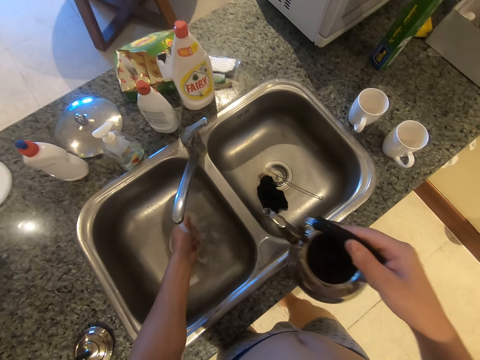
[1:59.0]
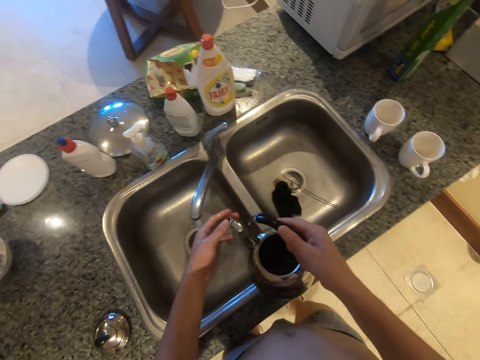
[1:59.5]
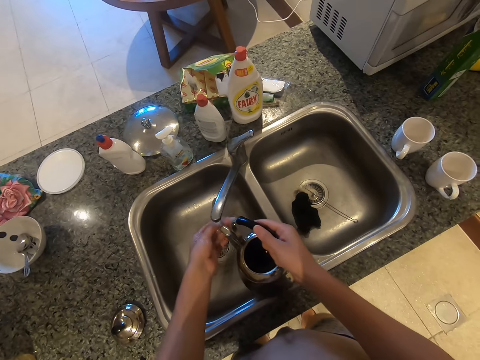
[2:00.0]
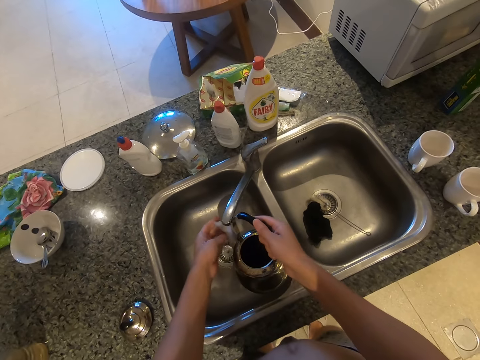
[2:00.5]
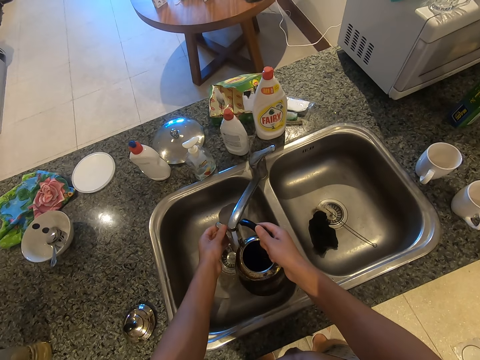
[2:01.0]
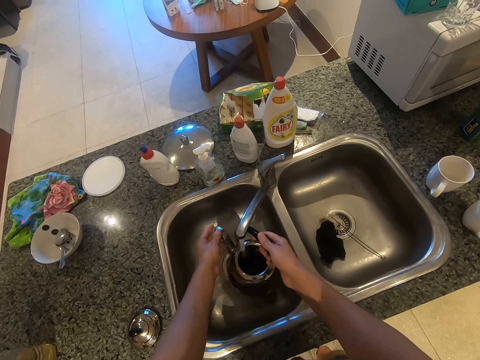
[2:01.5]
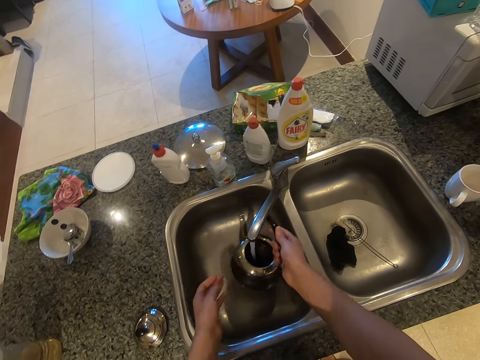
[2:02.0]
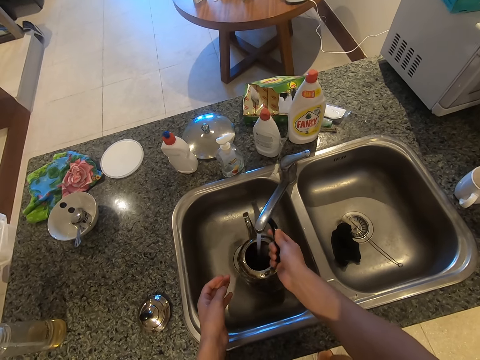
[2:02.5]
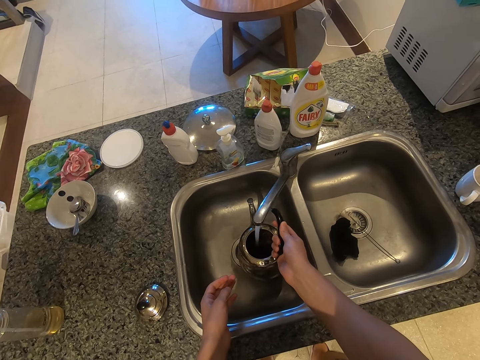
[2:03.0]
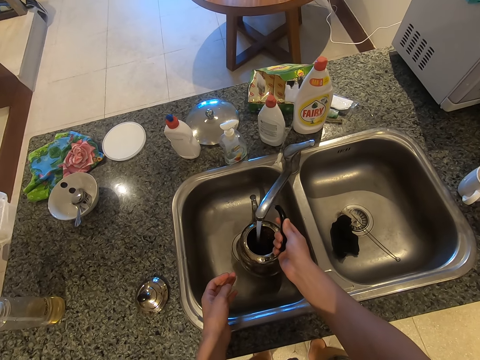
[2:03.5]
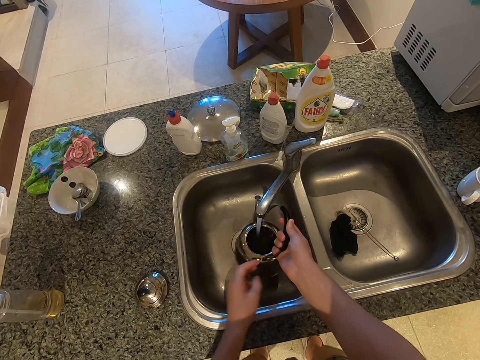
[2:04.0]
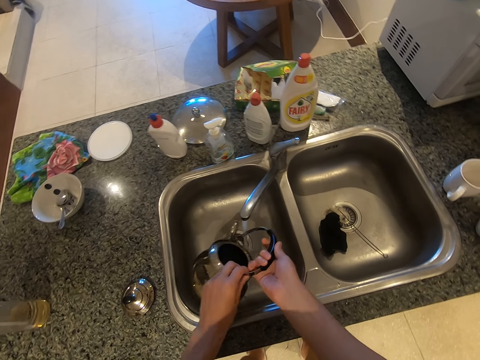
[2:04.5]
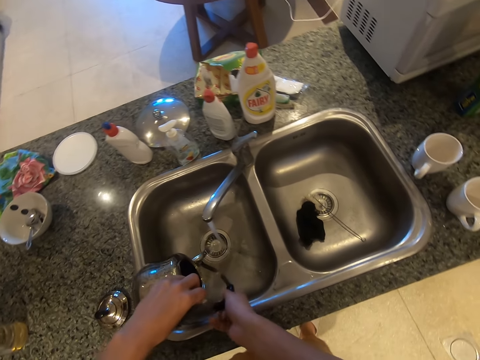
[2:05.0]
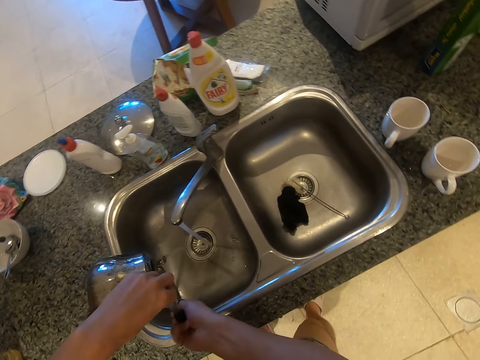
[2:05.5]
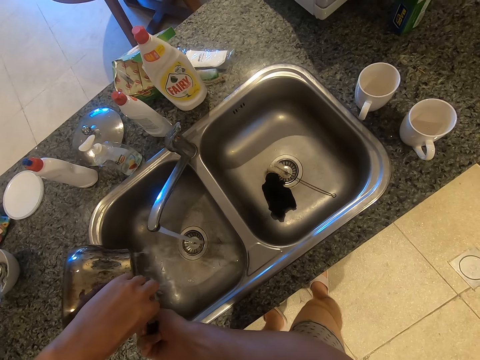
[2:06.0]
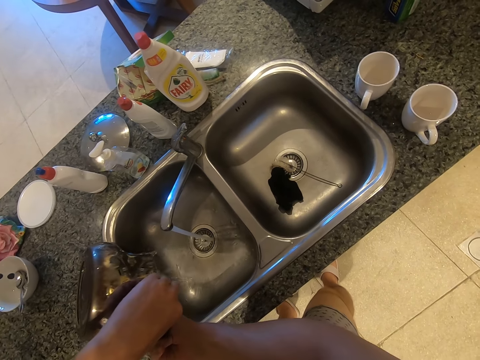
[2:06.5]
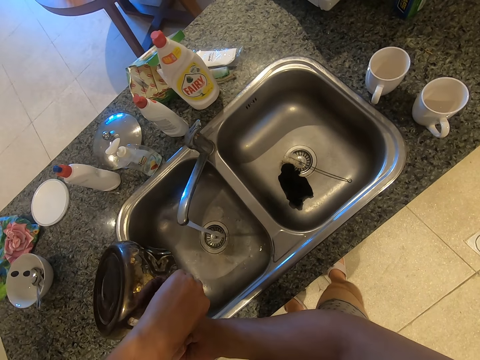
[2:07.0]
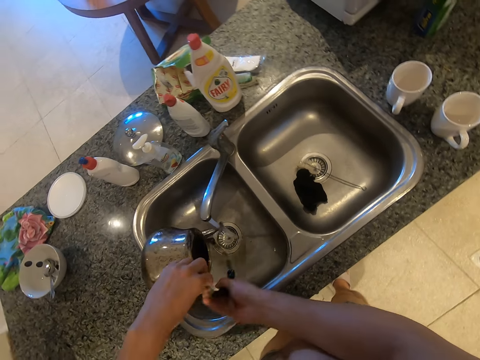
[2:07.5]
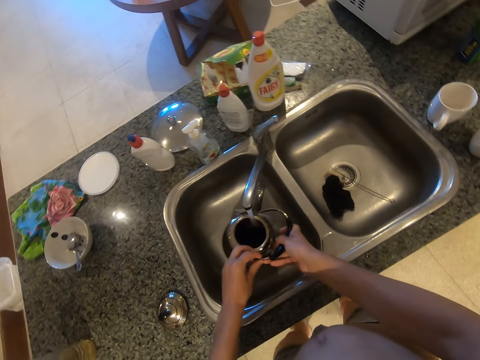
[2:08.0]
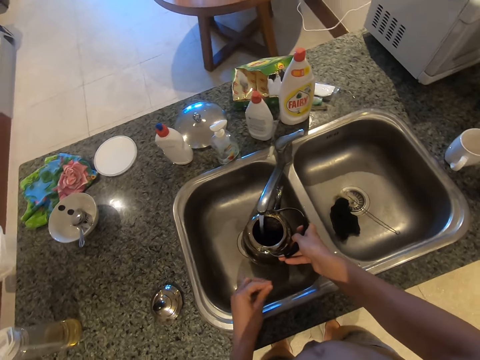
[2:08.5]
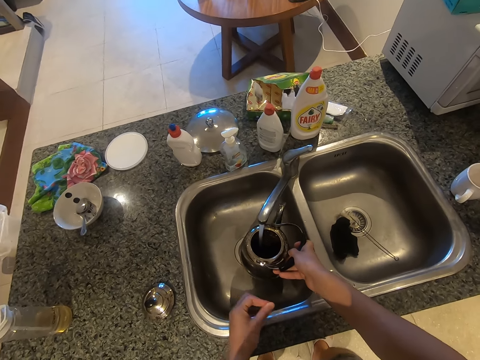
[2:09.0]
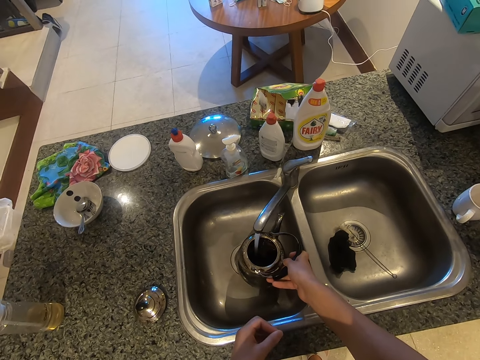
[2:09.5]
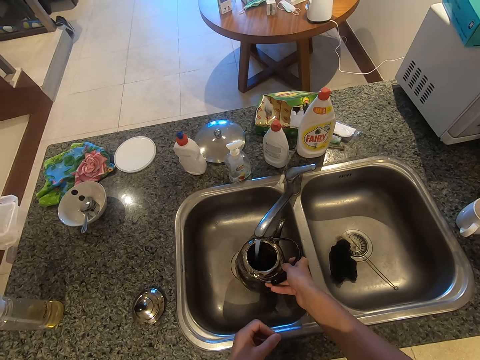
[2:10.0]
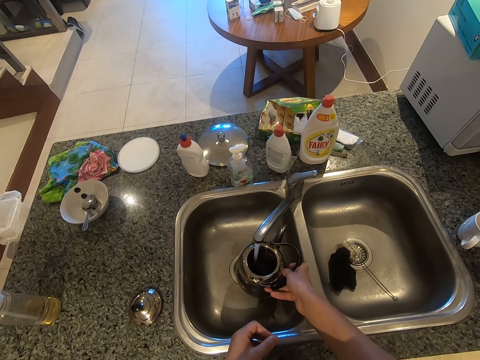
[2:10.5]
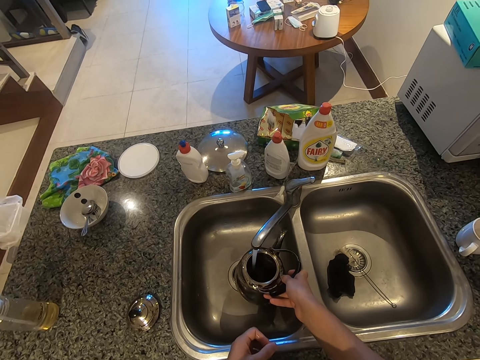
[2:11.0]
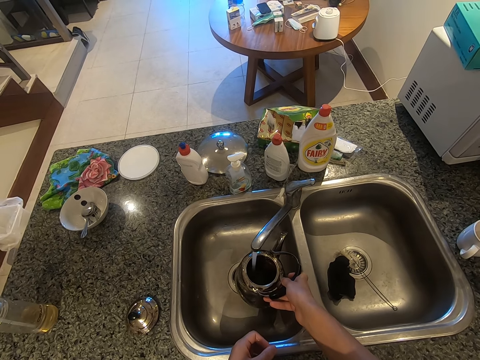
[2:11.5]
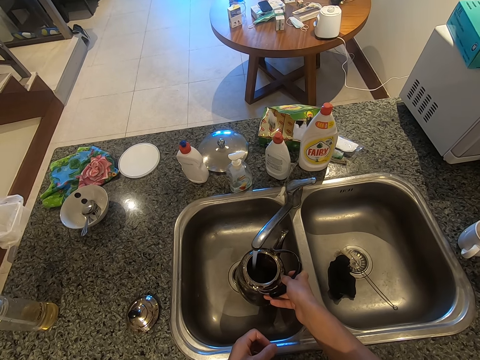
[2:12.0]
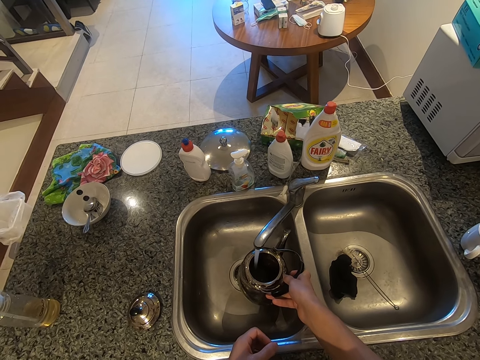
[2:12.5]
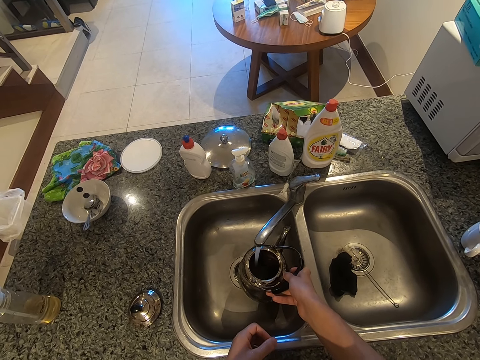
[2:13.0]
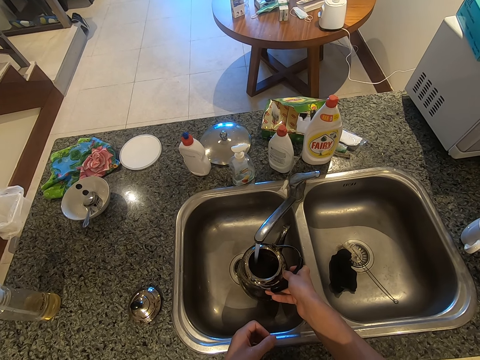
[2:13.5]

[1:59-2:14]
The camera wearer rinses his hand. He rinses the kettle. He pours water. He puts water in the kettle.

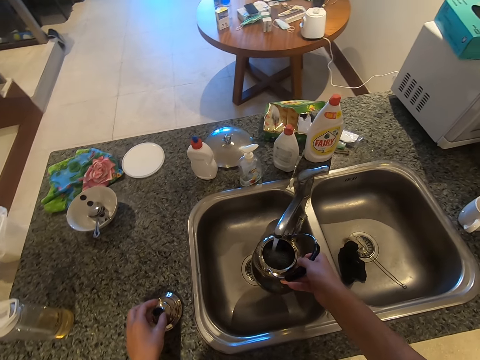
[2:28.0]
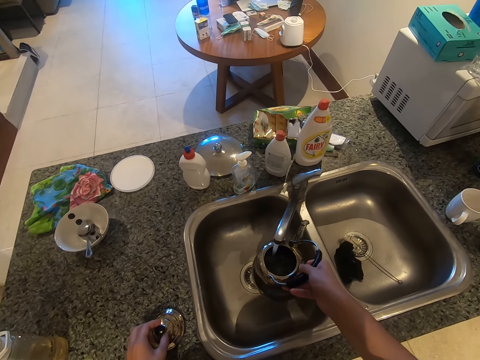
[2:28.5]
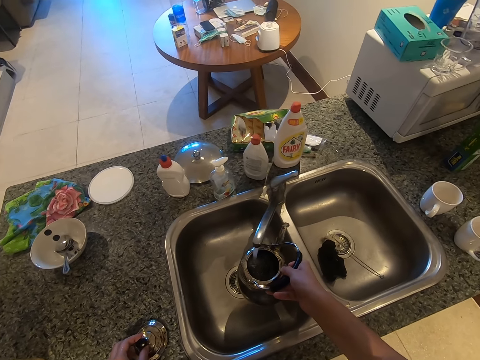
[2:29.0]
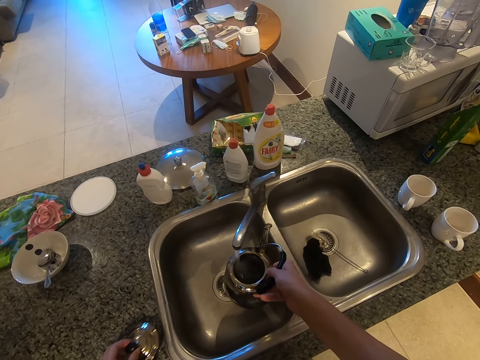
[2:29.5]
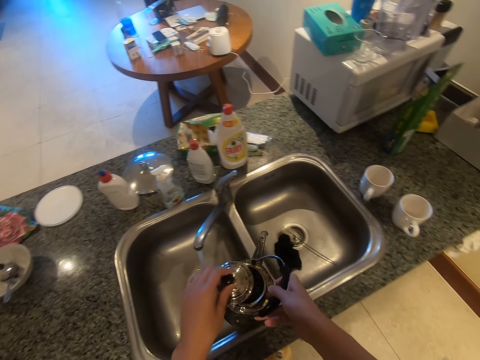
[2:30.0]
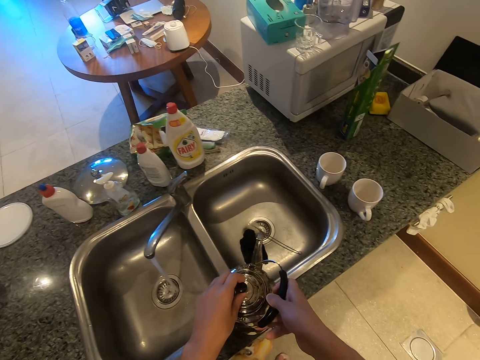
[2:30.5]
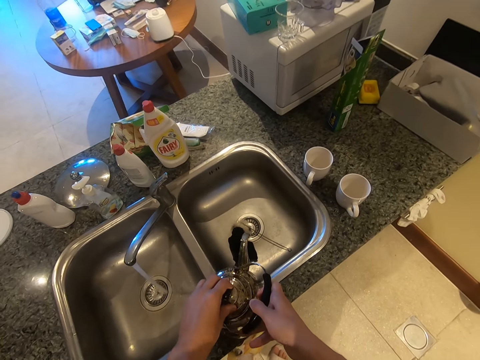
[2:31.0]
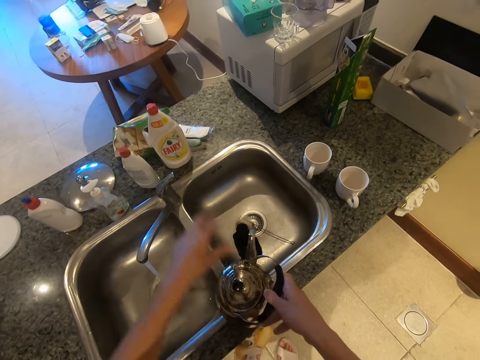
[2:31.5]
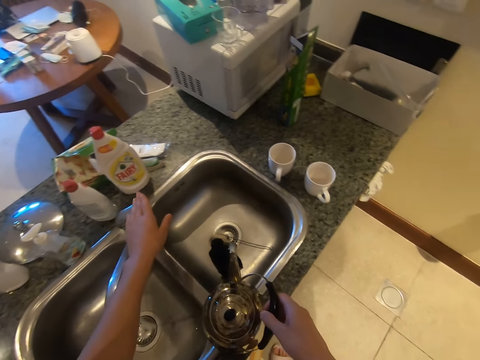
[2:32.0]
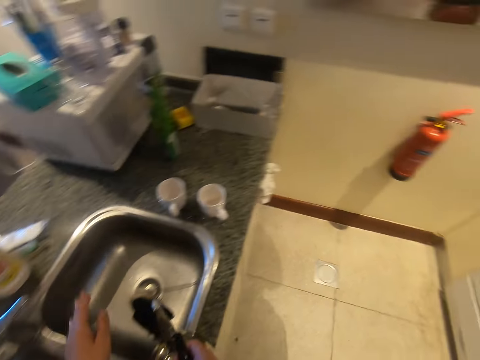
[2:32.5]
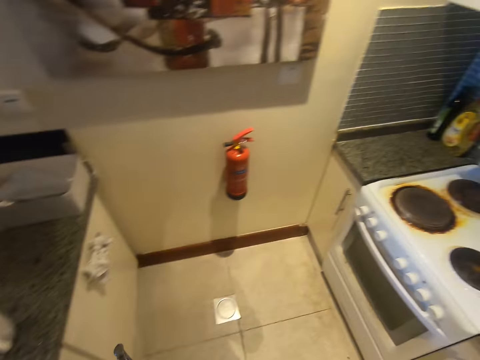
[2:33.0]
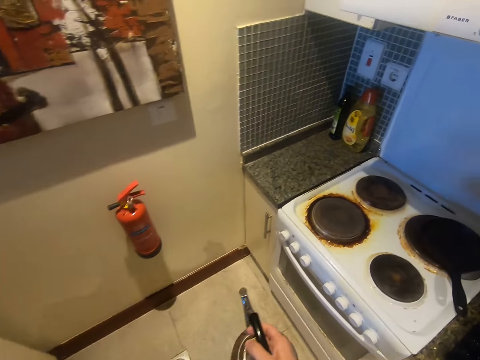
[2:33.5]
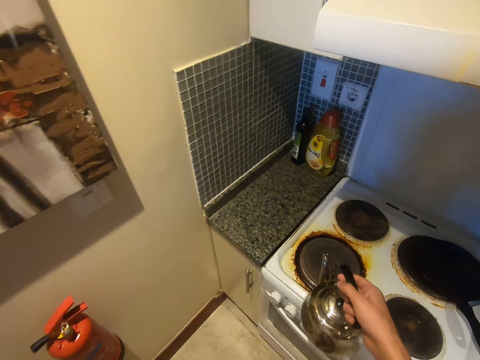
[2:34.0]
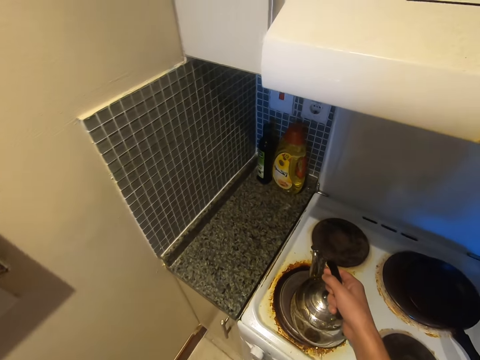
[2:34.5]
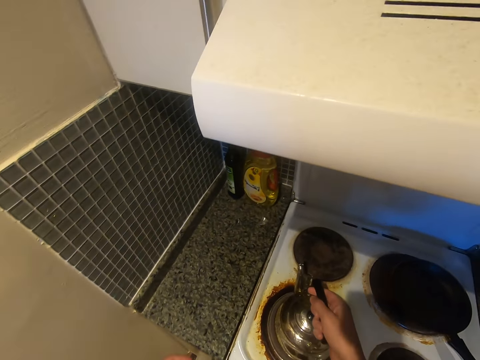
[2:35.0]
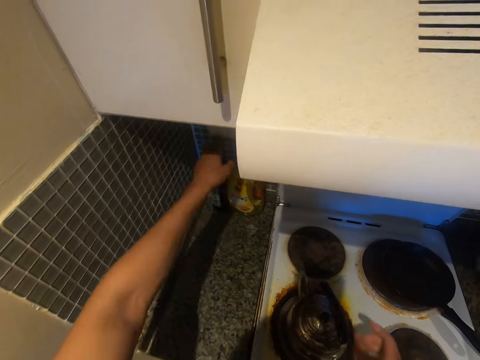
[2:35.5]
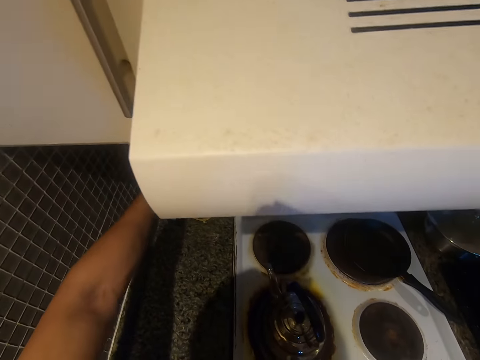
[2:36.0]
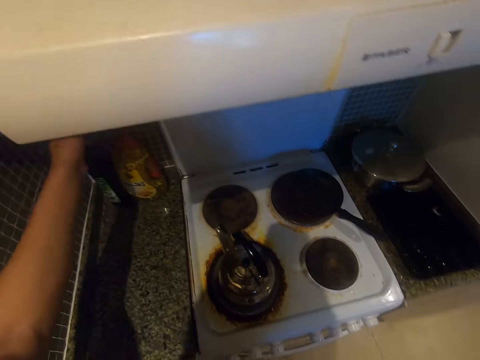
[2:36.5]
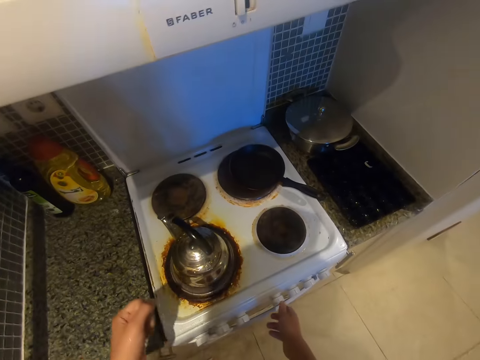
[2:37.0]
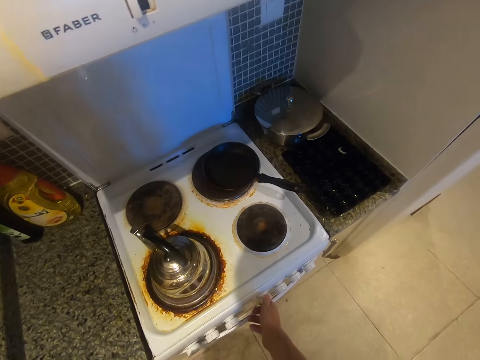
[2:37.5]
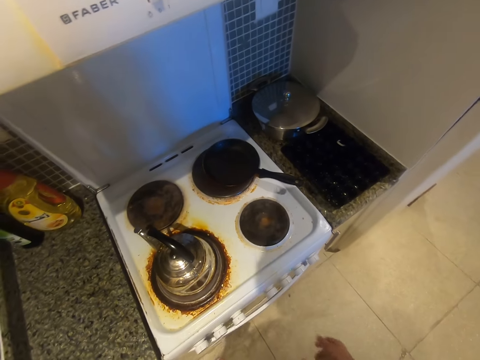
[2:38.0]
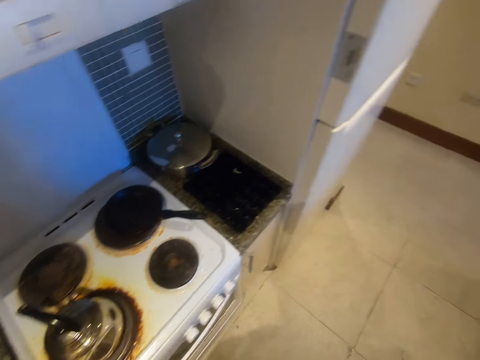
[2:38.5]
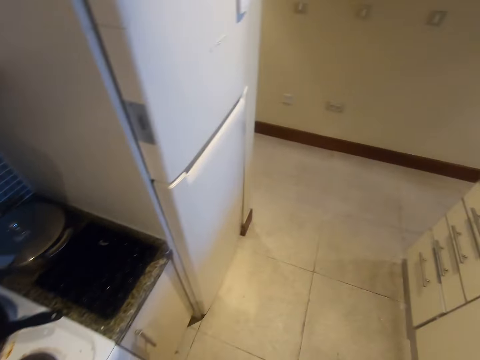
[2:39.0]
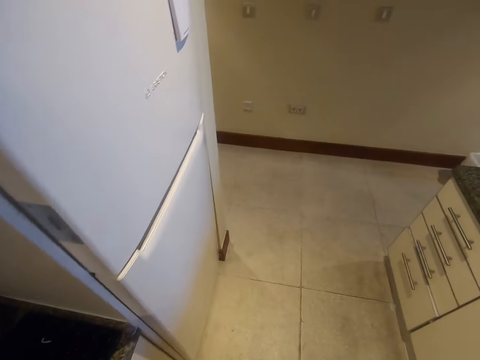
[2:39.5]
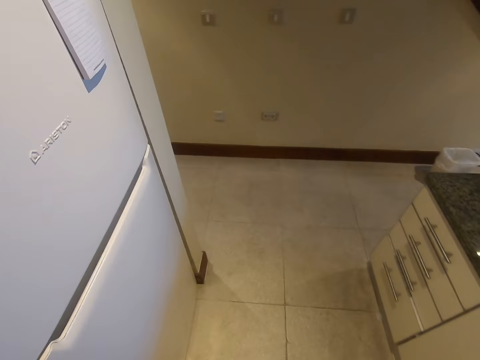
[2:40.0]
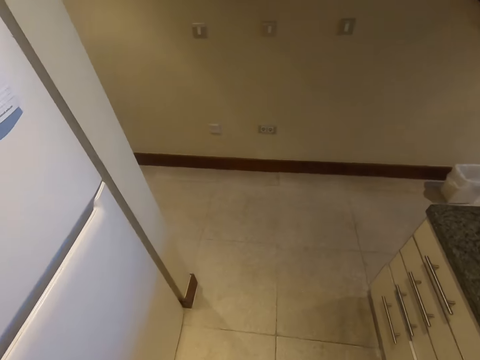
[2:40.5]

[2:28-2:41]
The camera wearer picks up the lid of the kettle. They cover the kettle. They turn off the tap. They walk around the room. They put the kettle on the cooker. They switch on the cooker. They adjust the cooker knobs. They walk around the room.
